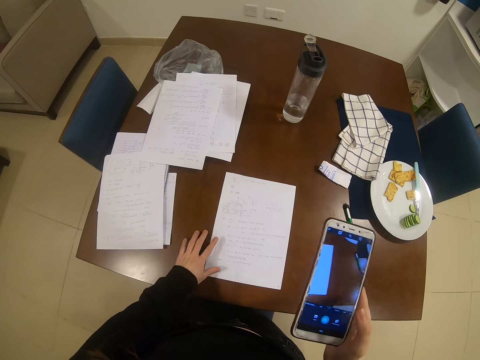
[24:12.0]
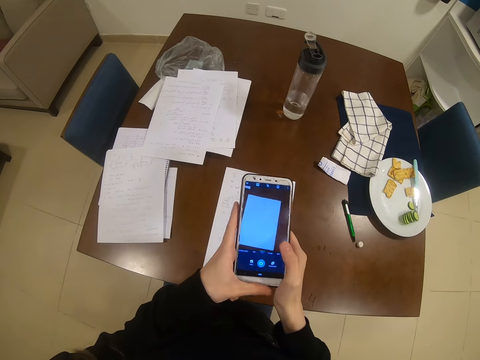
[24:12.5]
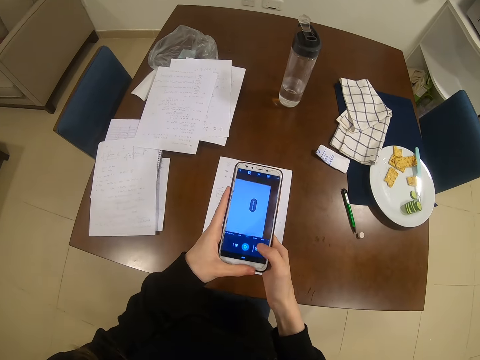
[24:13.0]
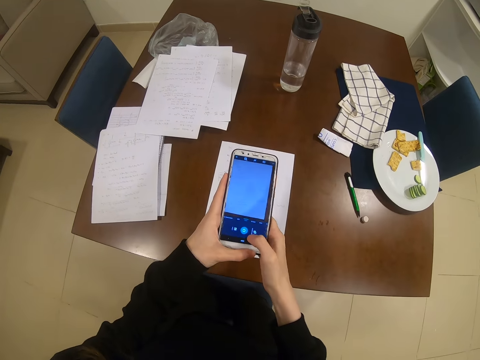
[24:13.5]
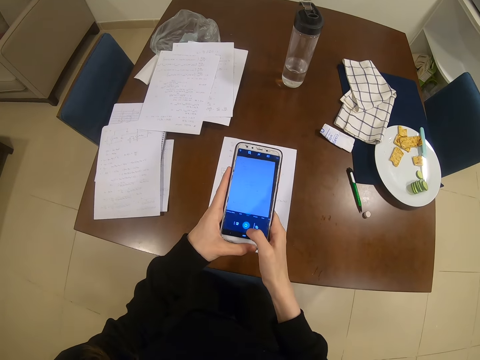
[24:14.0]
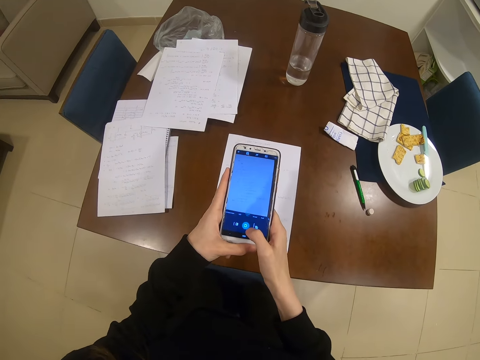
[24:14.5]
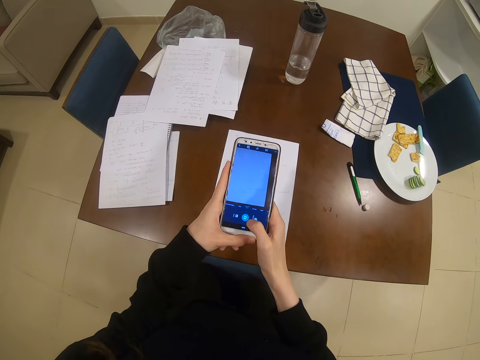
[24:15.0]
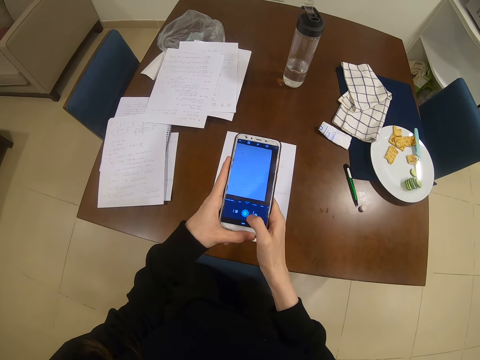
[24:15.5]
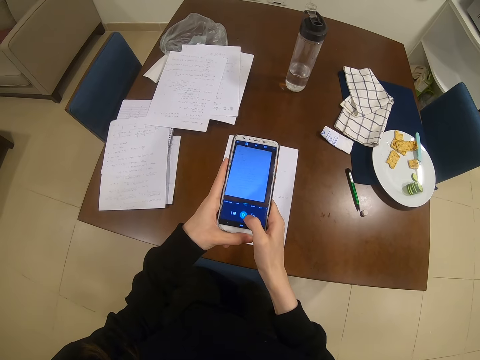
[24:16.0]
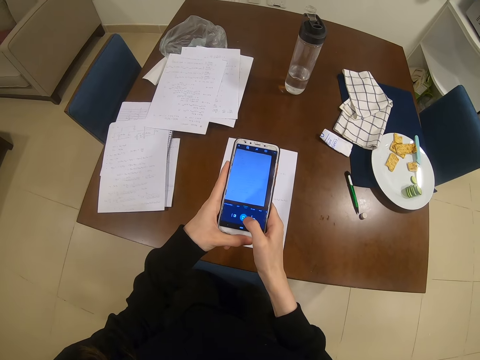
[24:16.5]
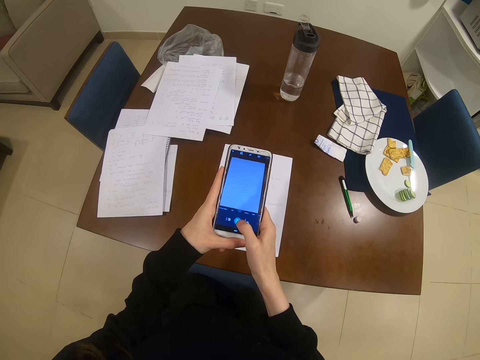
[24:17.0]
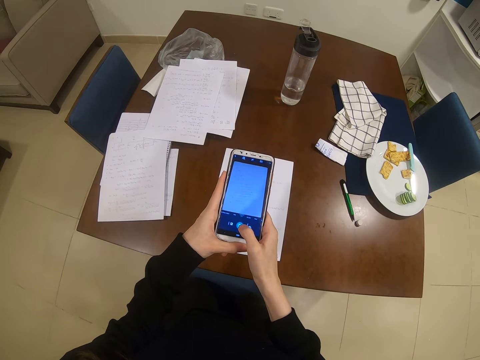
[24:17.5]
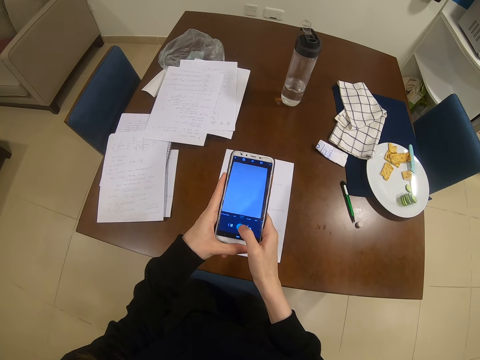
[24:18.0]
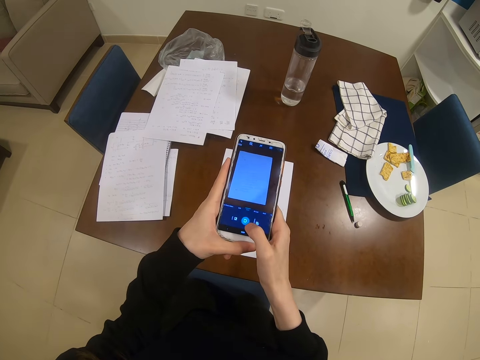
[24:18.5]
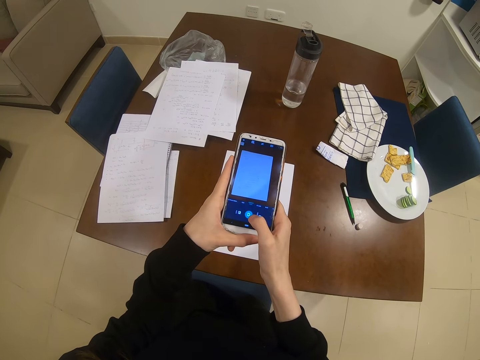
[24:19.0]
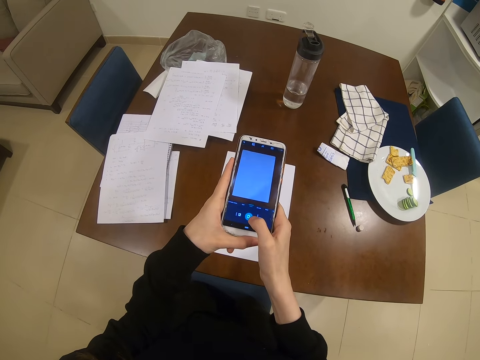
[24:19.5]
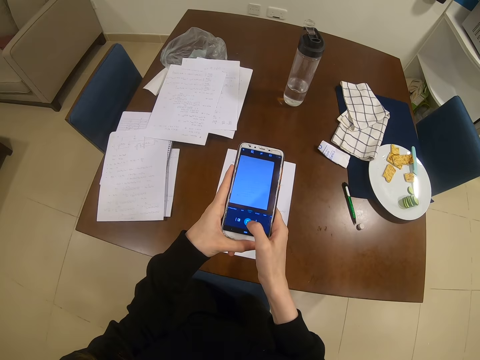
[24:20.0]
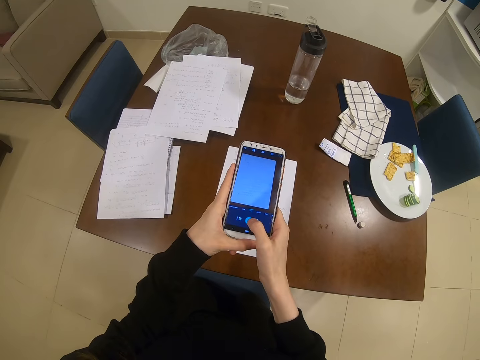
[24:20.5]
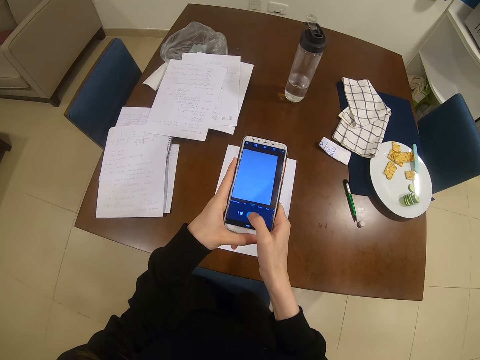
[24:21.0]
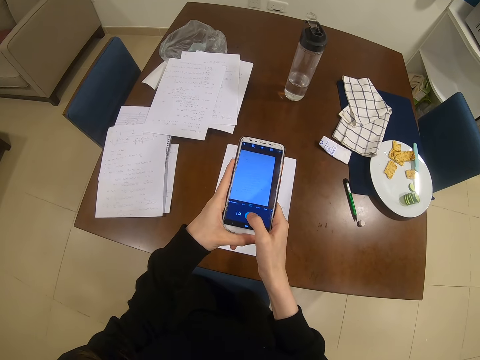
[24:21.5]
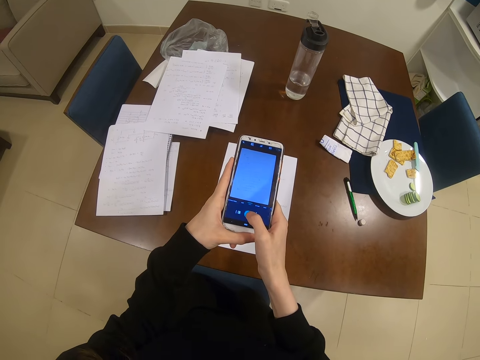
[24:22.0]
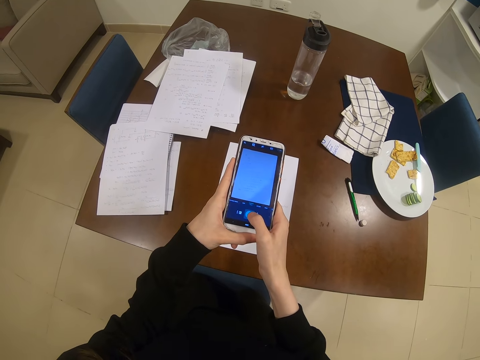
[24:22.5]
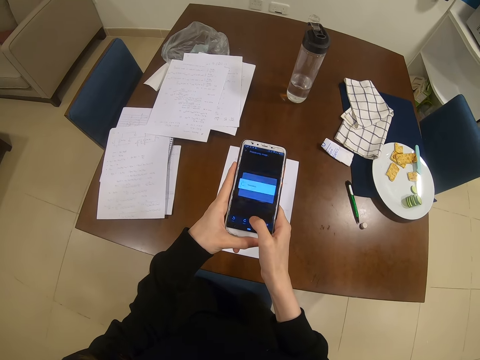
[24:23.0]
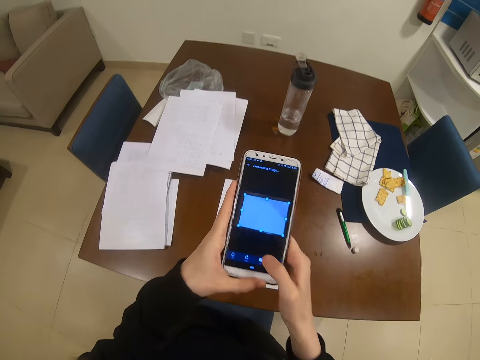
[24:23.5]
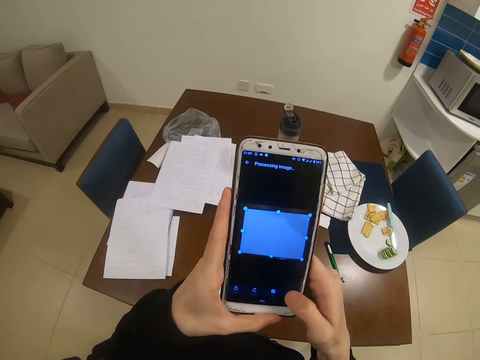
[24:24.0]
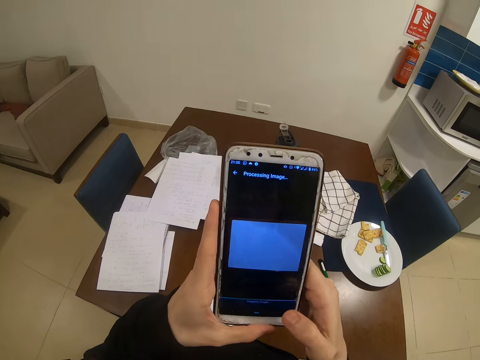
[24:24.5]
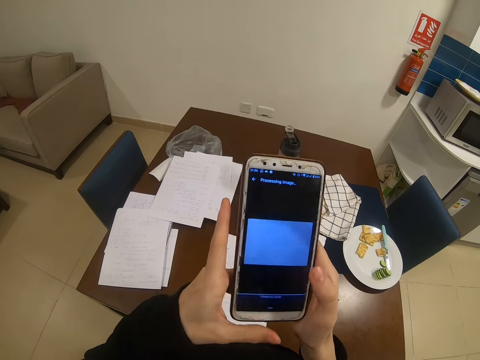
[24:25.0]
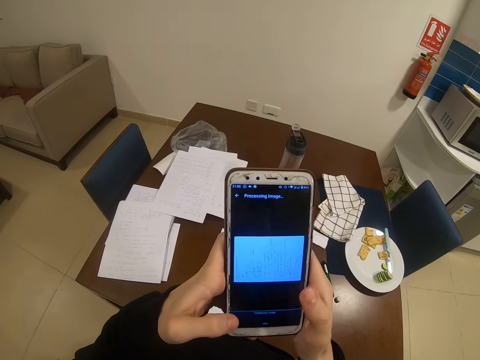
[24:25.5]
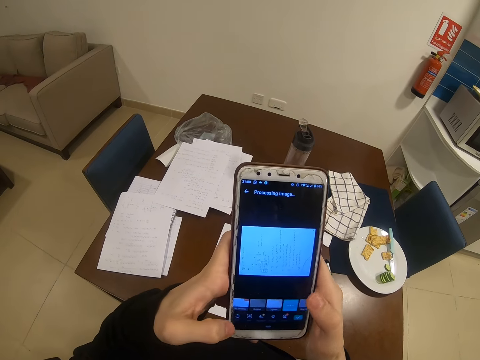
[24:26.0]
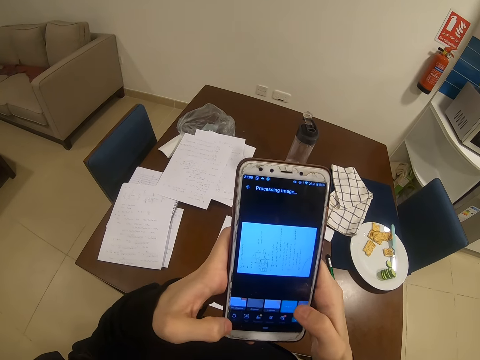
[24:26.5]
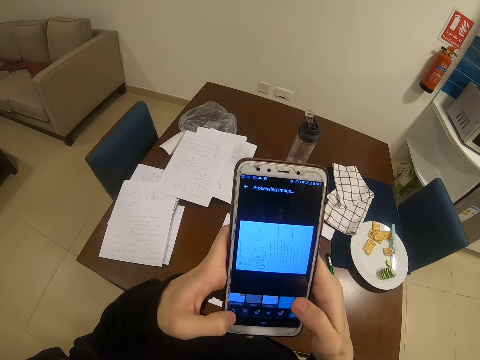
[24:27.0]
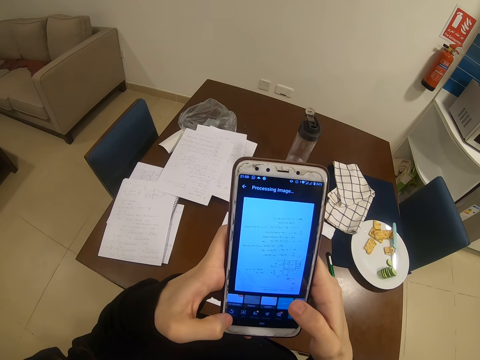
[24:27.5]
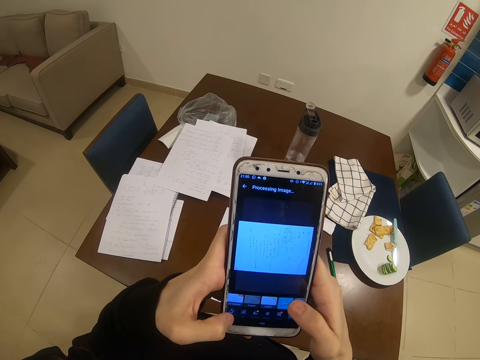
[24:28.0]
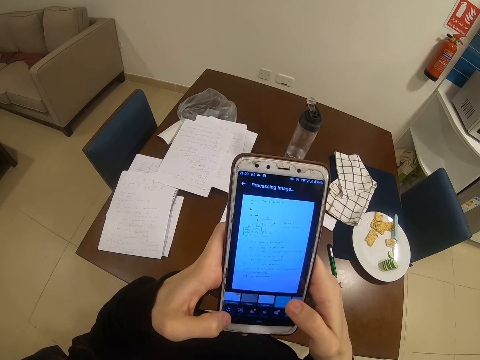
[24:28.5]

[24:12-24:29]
The camera wearer takes a picture. They operate the phone. They dial the phone.

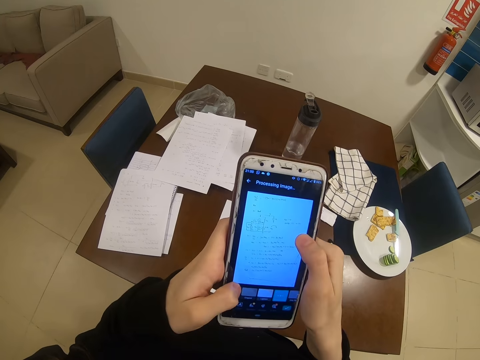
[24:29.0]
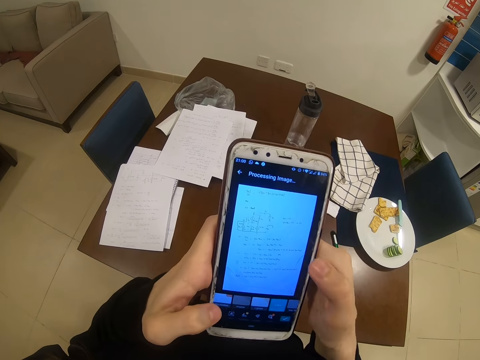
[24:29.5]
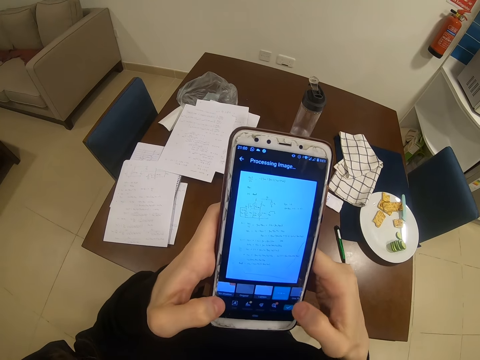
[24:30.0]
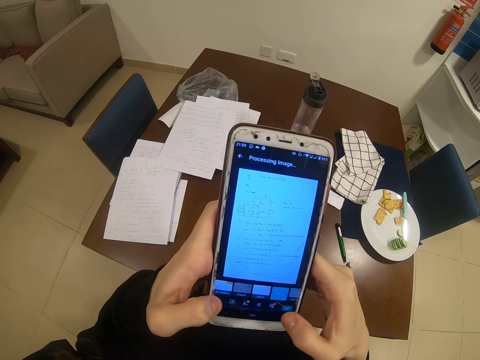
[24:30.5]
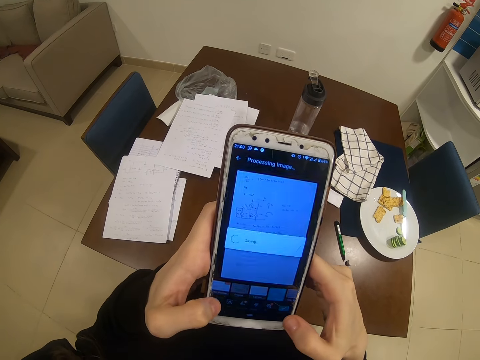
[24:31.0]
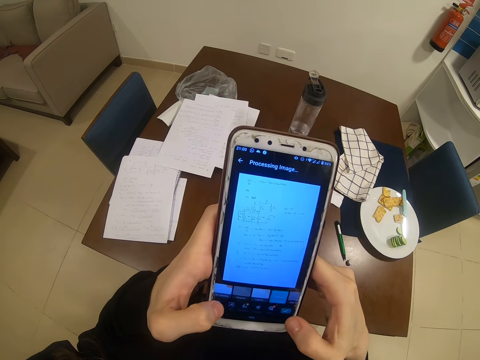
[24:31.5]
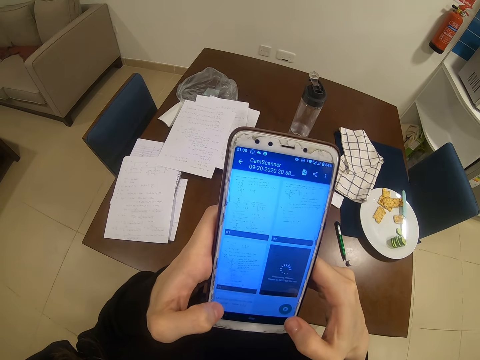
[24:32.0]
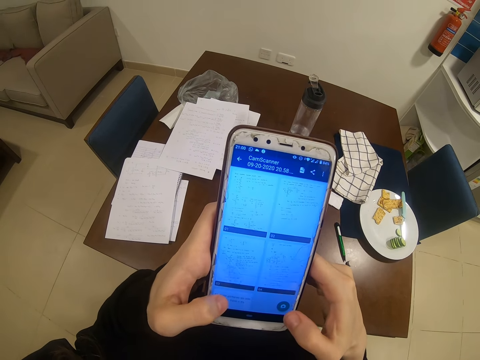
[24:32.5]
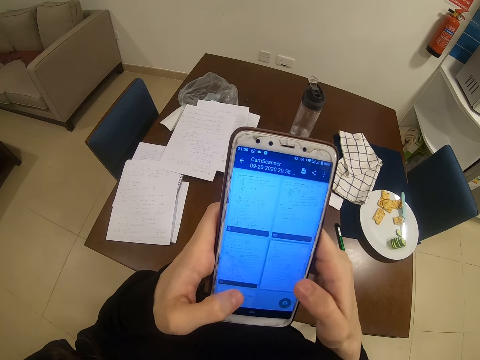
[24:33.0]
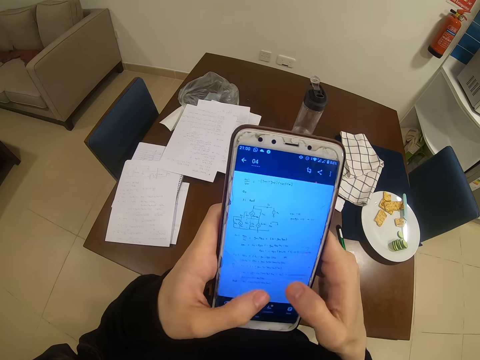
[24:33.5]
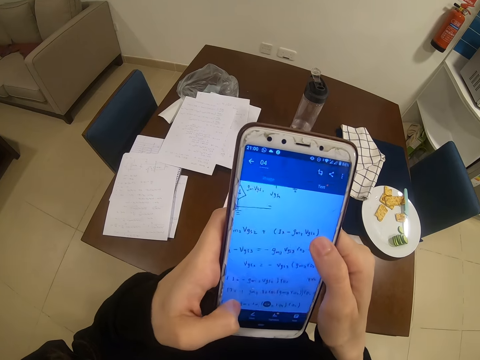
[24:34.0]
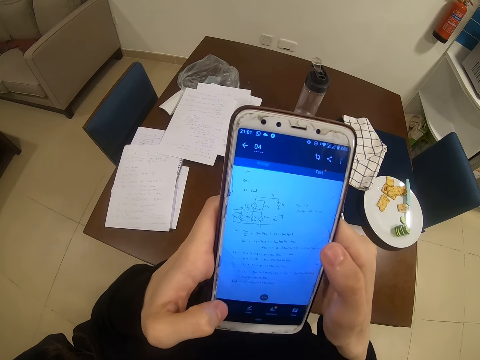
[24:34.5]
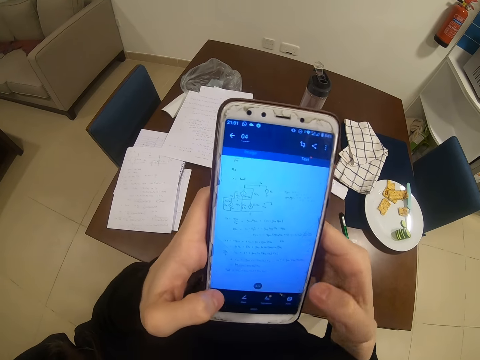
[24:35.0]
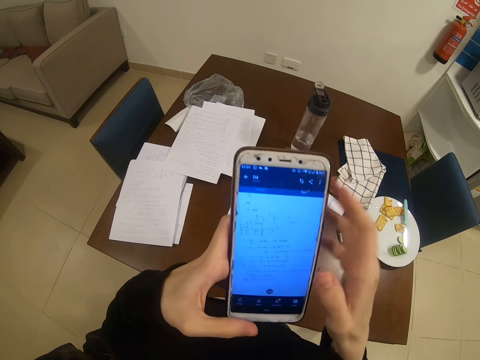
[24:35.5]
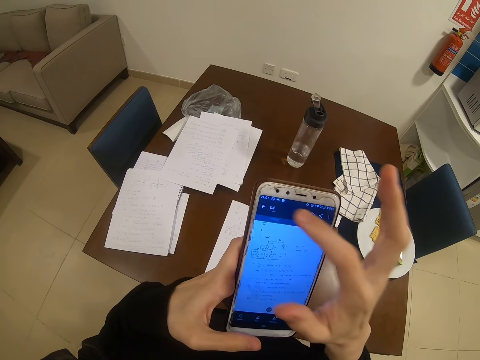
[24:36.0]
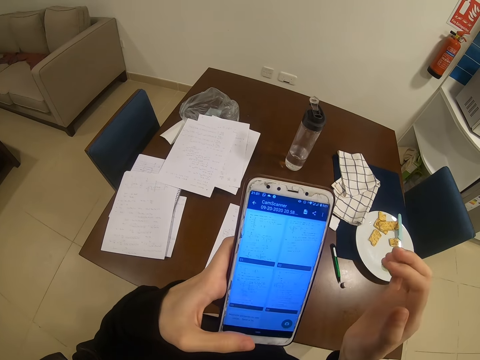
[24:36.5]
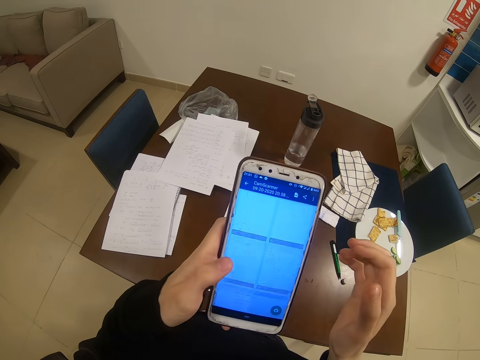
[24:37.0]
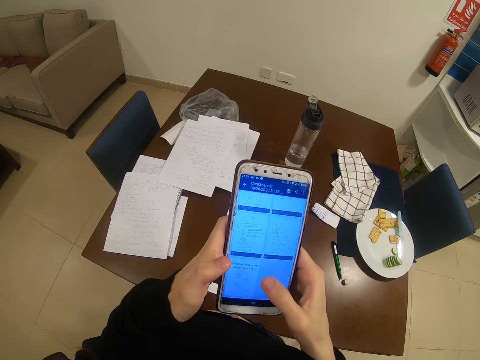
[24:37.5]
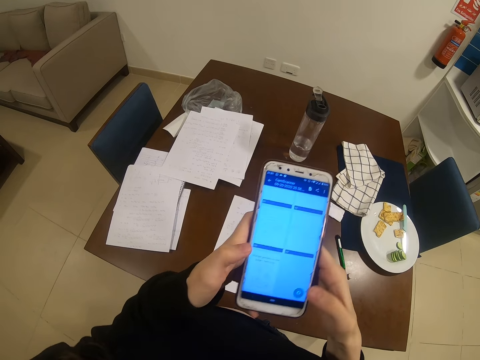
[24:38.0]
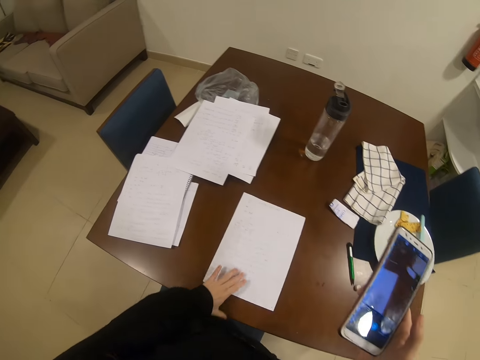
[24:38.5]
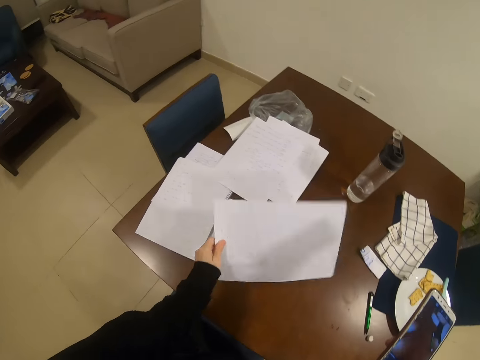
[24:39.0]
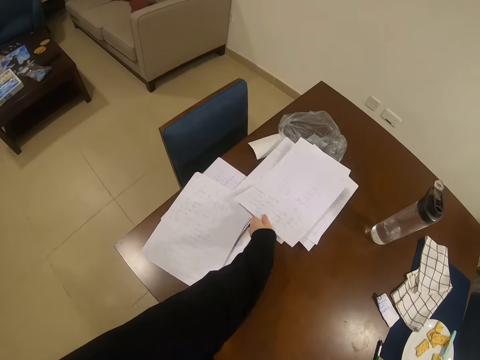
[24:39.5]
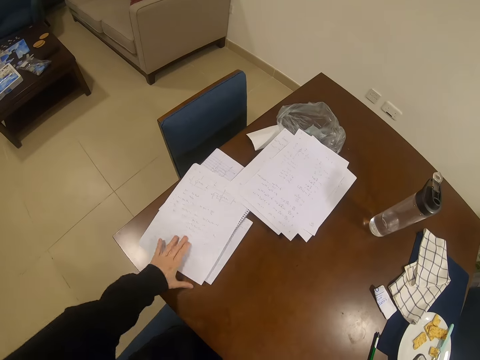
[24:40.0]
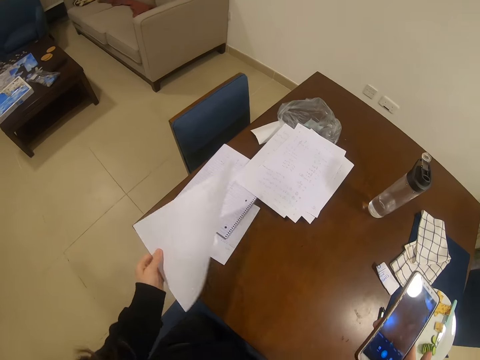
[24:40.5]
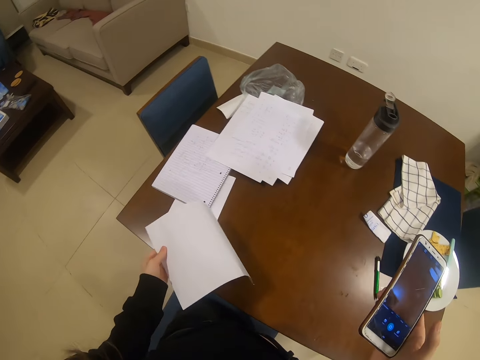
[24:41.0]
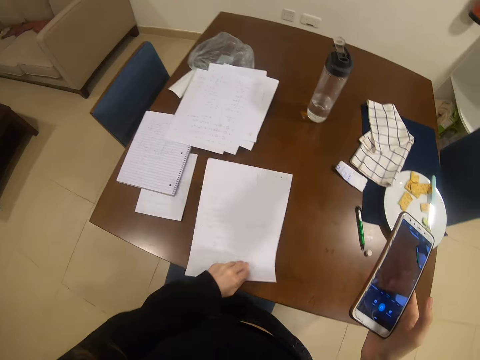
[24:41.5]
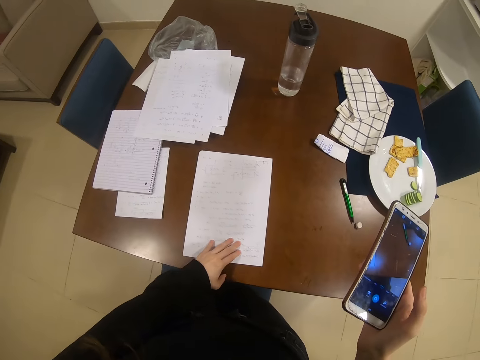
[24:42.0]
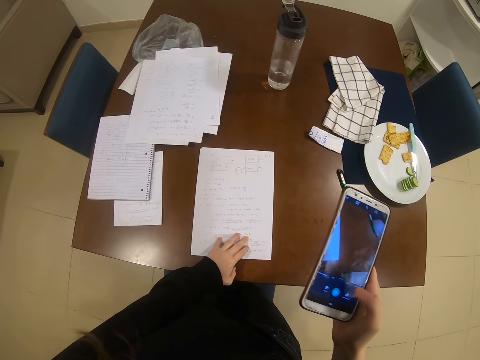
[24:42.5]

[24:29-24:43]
The camera wearer picks up a paper. They put the paper down. They move the paper. They pick up another paper. They put the paper down.
